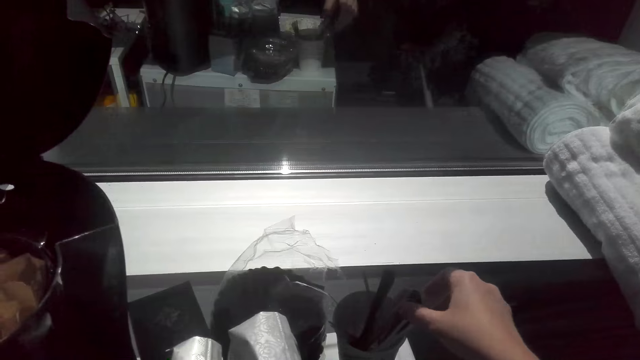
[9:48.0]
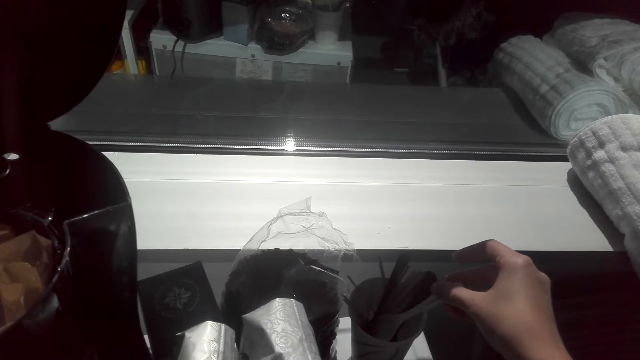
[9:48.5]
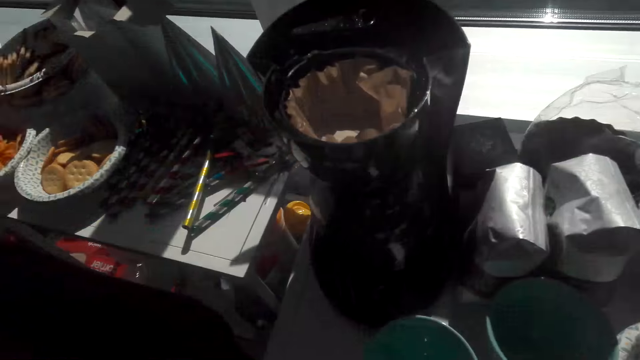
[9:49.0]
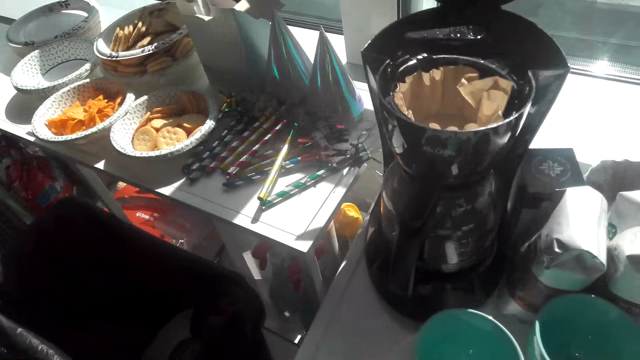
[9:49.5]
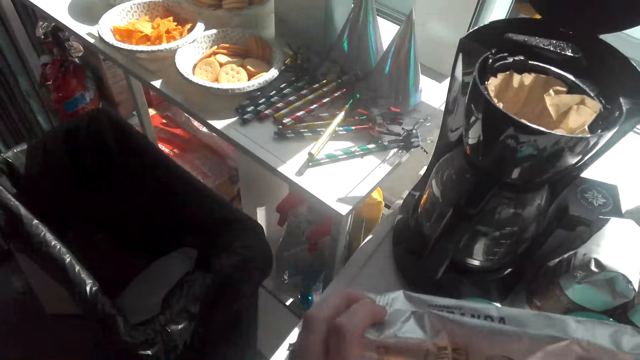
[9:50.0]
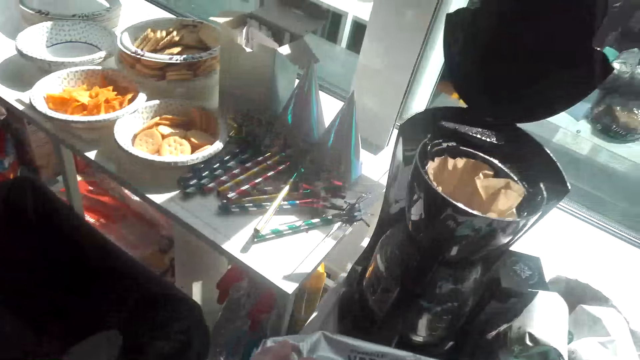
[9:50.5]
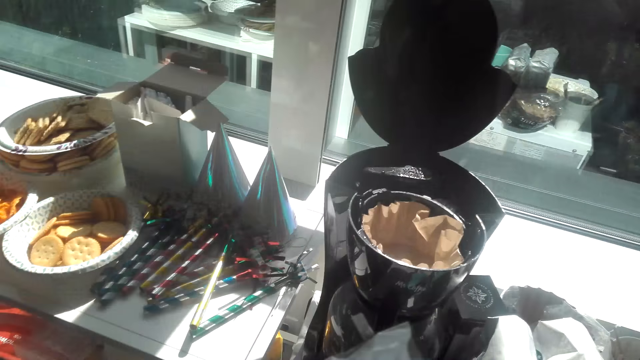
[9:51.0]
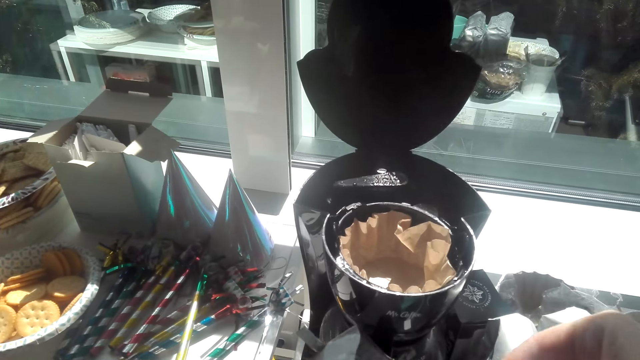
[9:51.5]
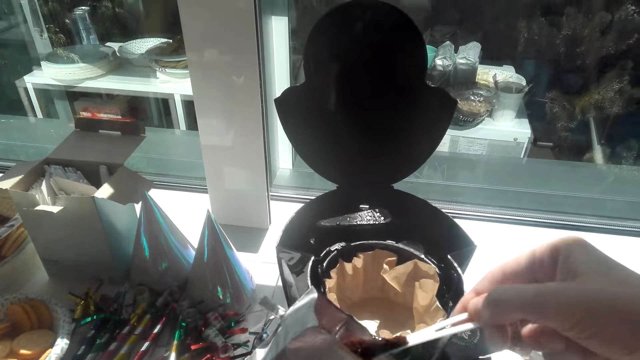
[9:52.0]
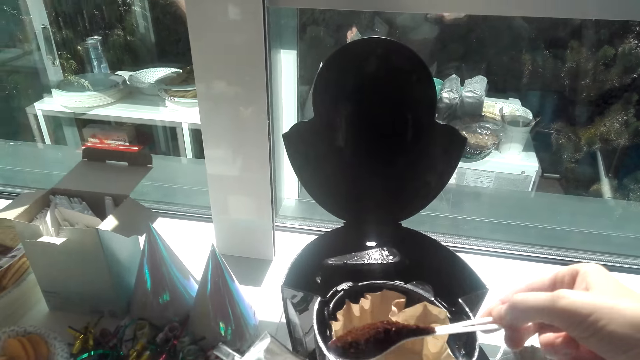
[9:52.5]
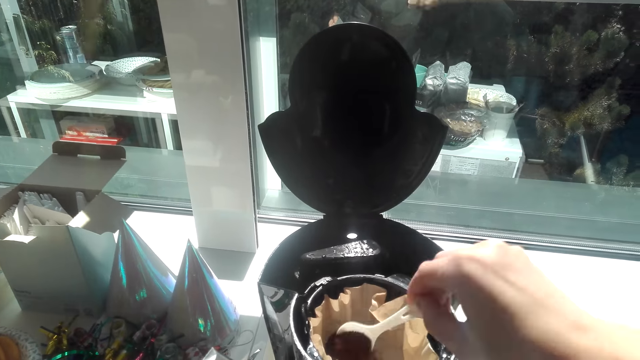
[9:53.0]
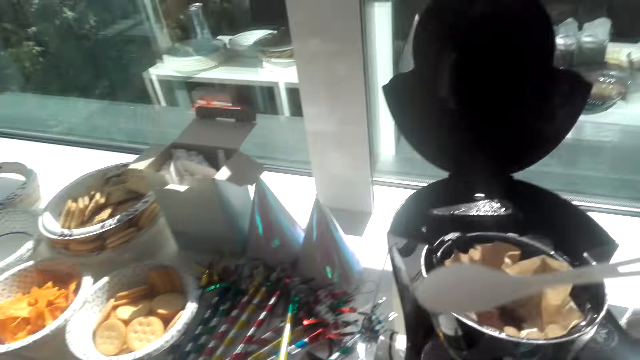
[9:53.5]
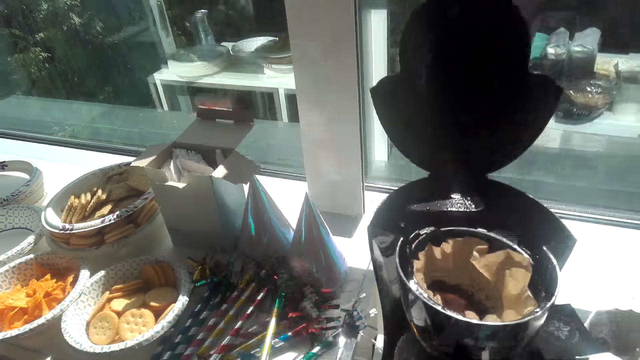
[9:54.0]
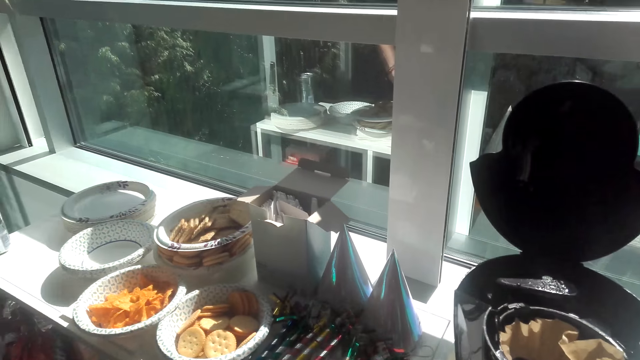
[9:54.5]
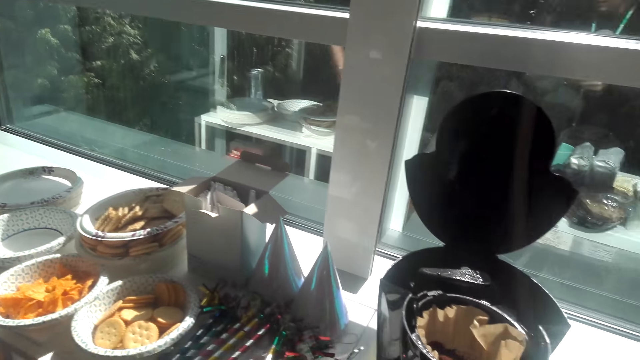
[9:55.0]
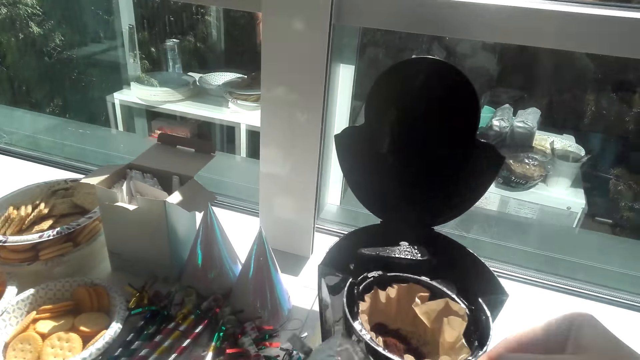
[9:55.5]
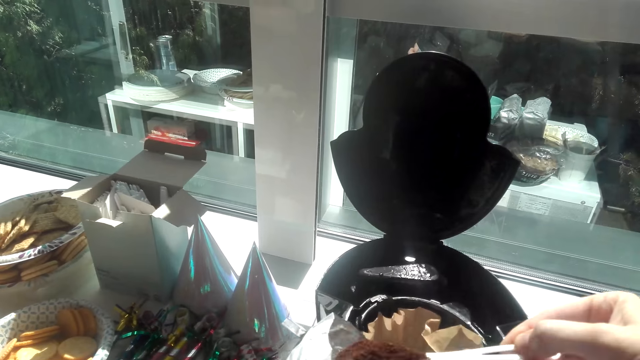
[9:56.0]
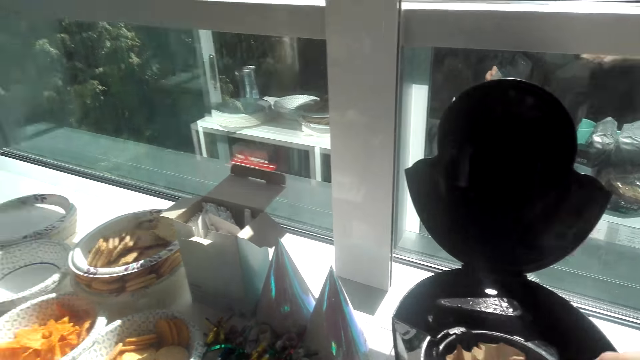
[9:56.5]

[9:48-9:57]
The camera wearer takes the spoon from the container. They scoop the tea leaves from the packet. They pour the coffee in the coffee maker and put the tea leaves on the paper.

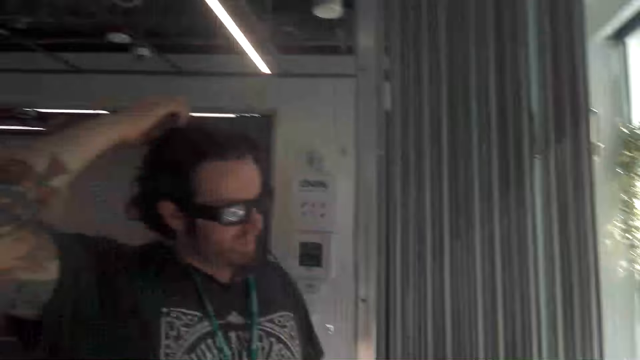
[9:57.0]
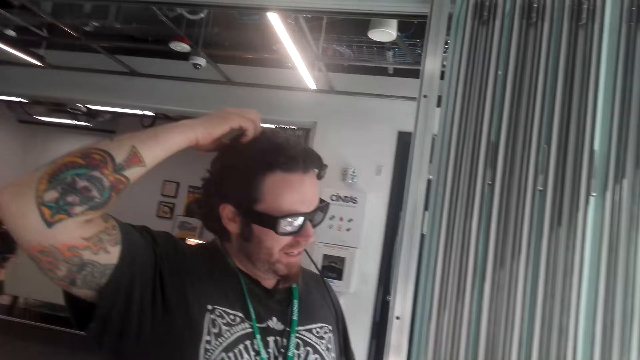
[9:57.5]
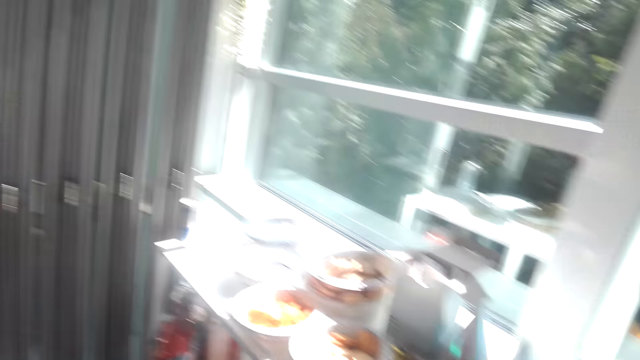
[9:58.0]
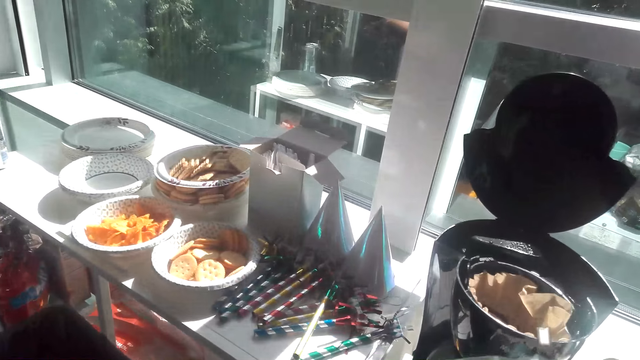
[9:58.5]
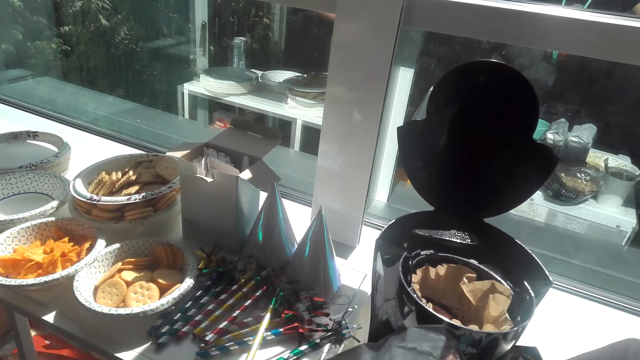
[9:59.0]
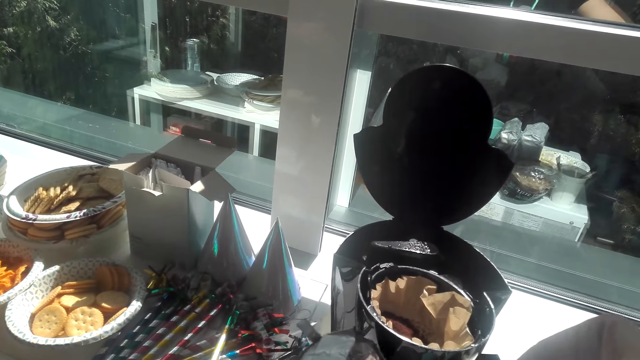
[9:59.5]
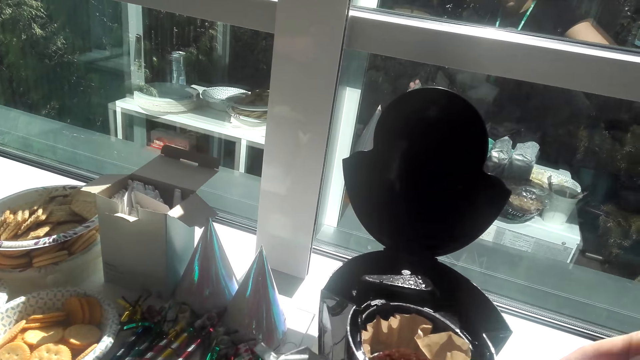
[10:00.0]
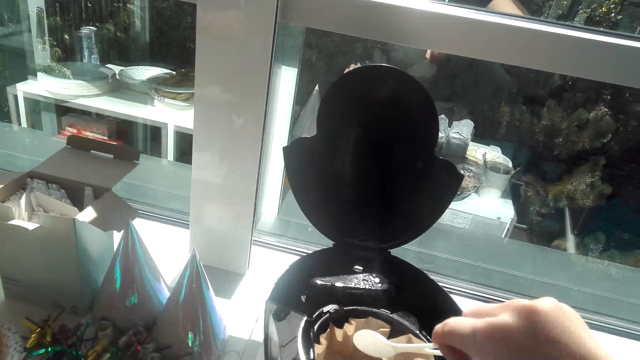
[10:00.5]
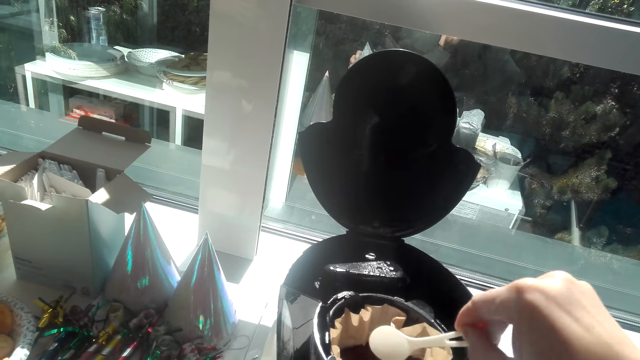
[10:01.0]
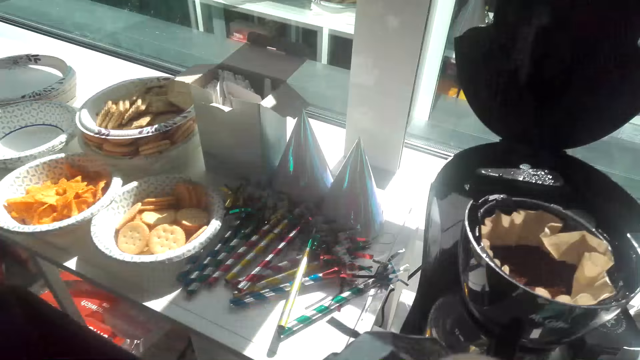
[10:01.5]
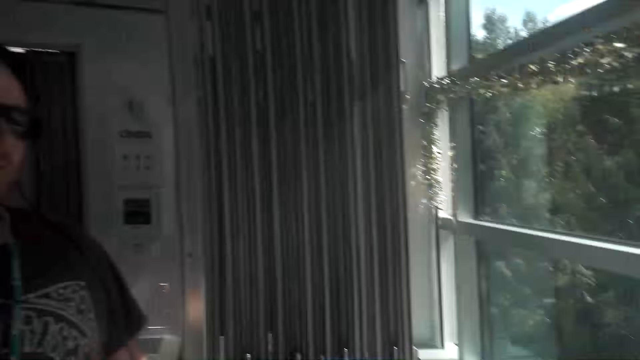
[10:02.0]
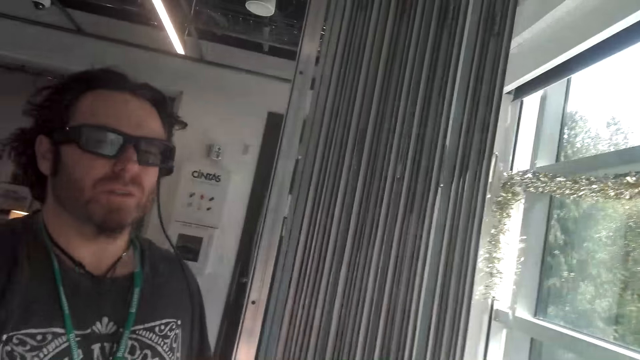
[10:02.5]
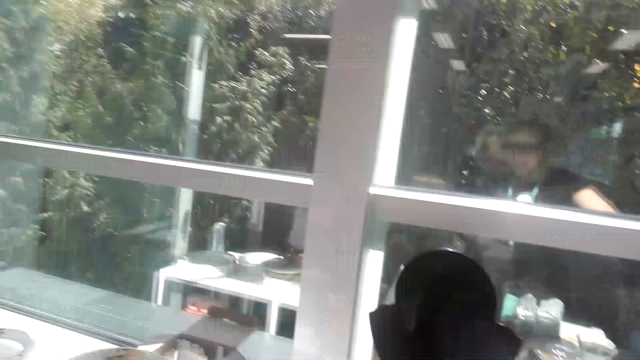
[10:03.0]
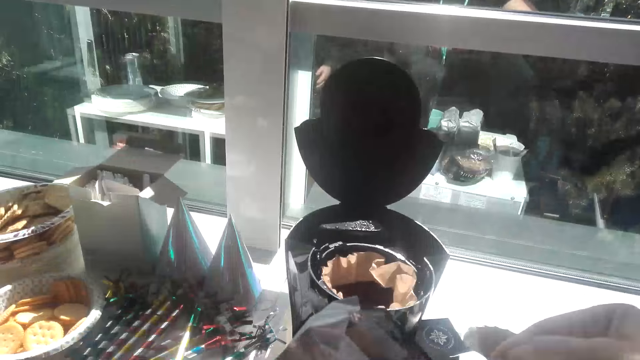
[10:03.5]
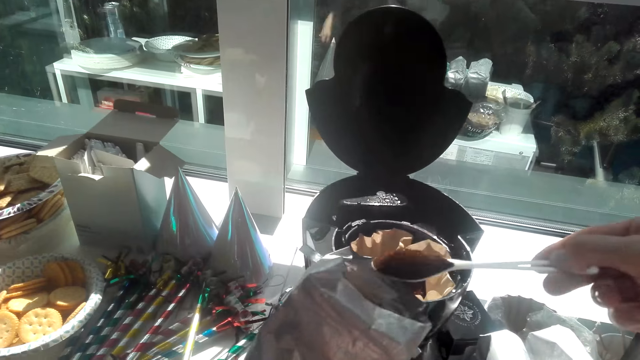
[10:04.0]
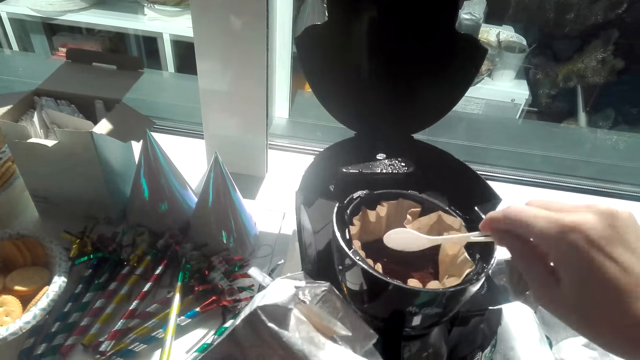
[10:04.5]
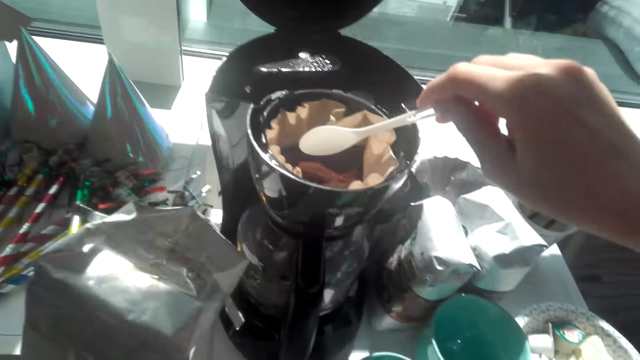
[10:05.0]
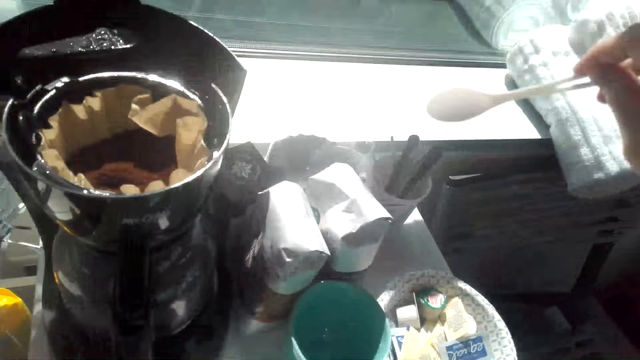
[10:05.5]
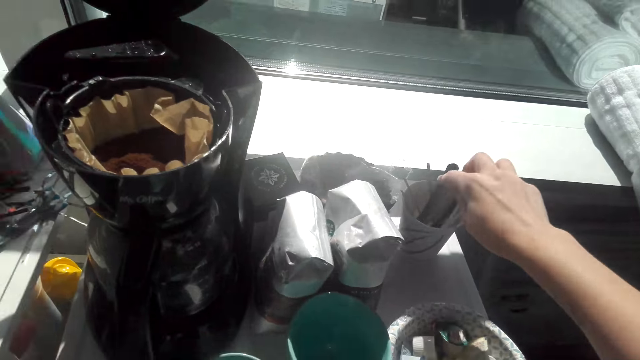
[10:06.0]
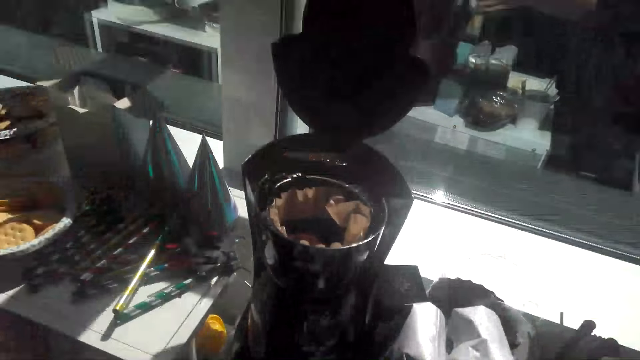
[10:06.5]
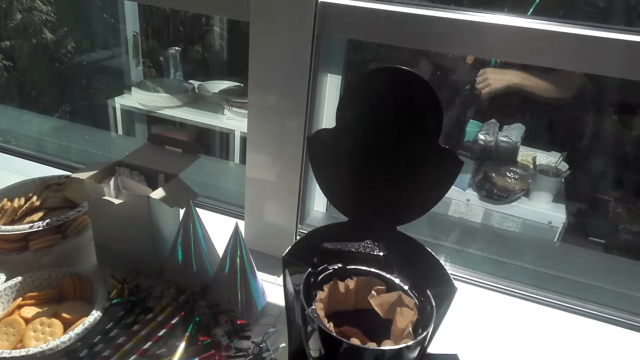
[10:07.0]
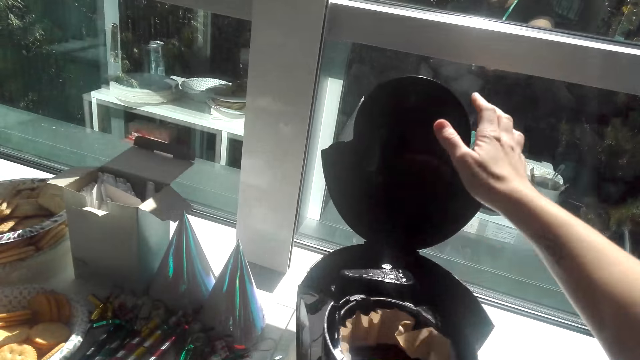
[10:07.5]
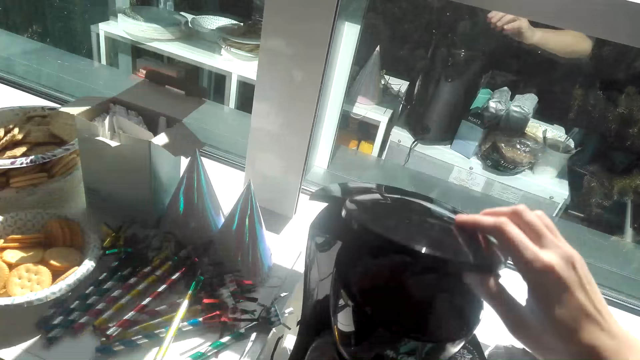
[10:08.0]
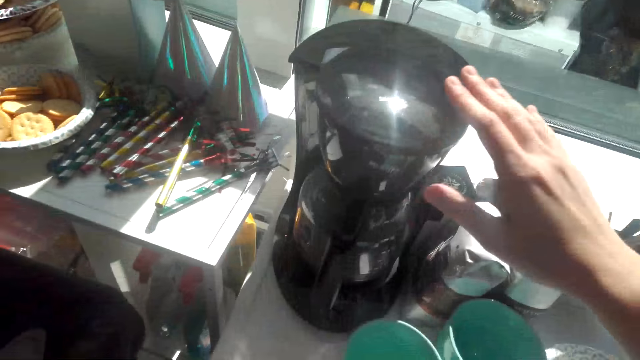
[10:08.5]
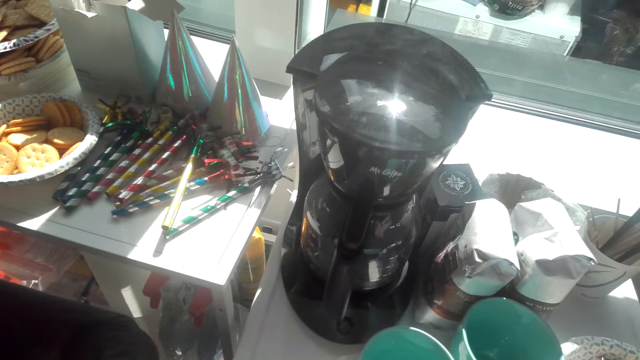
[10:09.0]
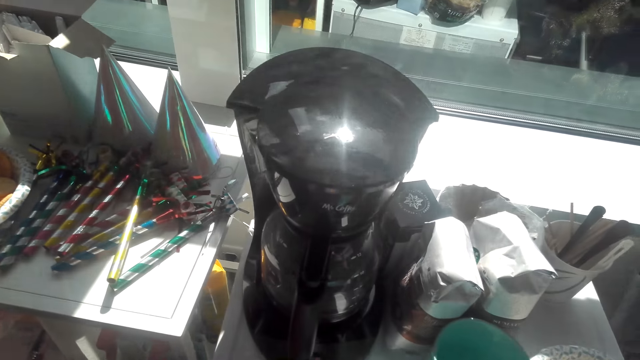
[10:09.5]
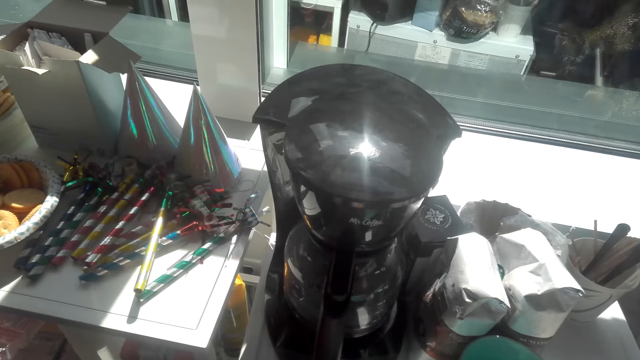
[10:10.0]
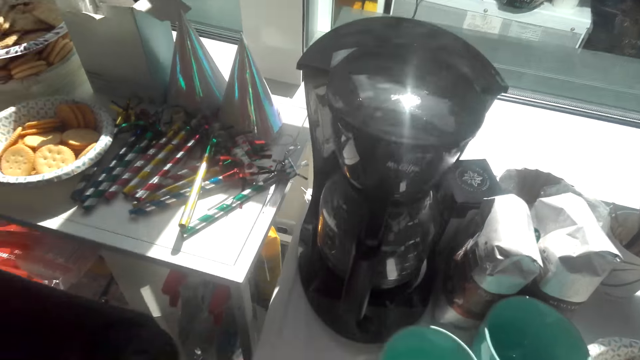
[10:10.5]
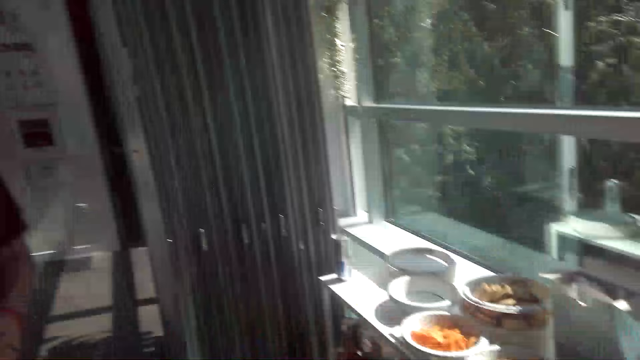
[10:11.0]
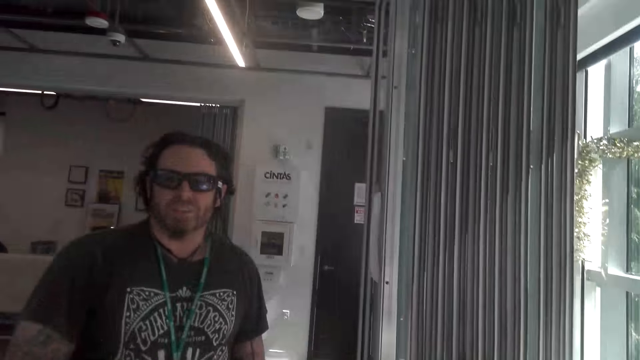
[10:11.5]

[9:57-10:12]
The camera wearer scoops the tea leaves from the packet. They put the tea leaves on the paper. They put the spoon in the container. They close the coffee maker.
